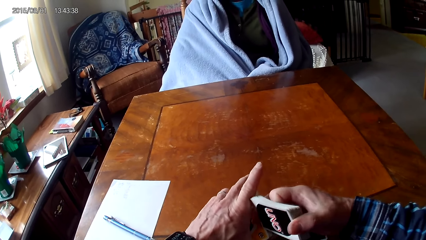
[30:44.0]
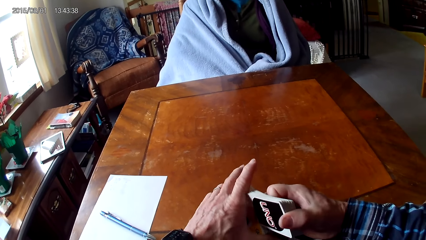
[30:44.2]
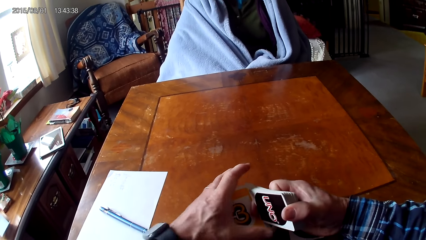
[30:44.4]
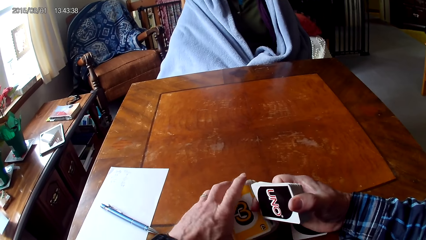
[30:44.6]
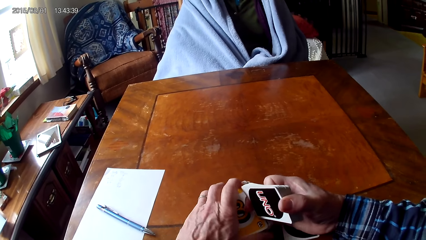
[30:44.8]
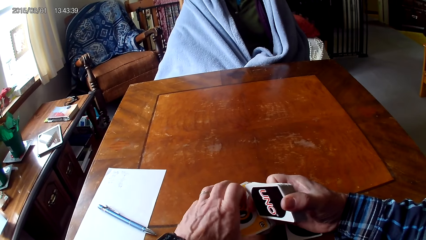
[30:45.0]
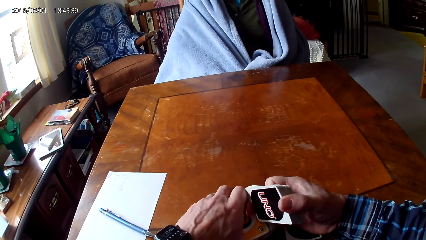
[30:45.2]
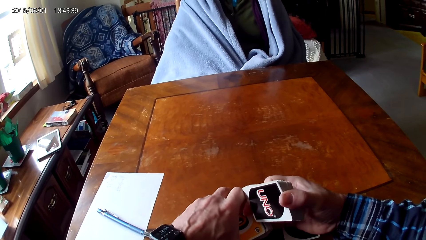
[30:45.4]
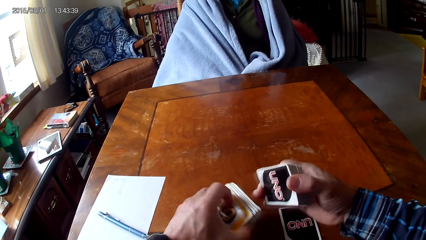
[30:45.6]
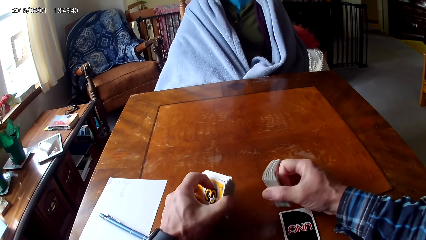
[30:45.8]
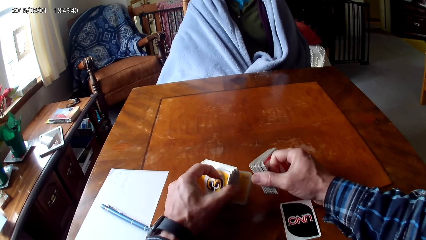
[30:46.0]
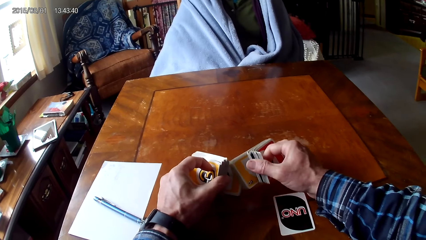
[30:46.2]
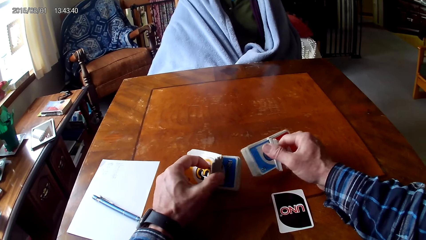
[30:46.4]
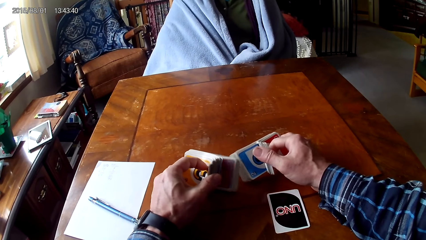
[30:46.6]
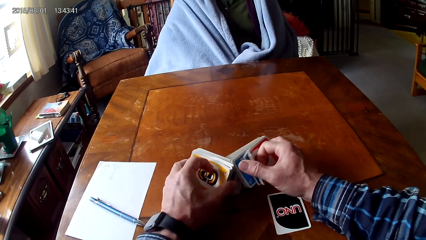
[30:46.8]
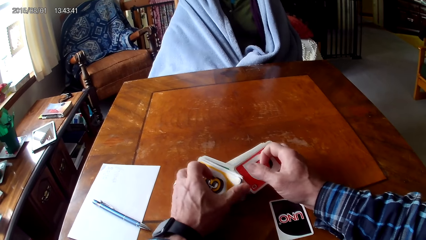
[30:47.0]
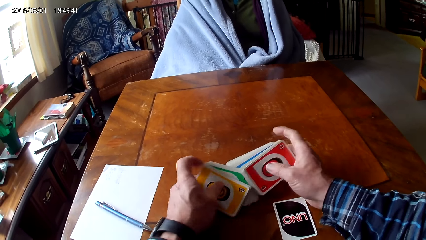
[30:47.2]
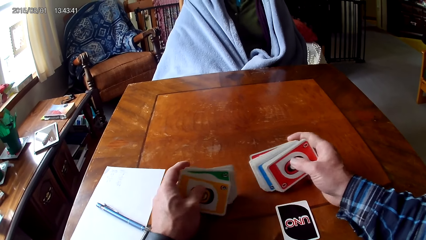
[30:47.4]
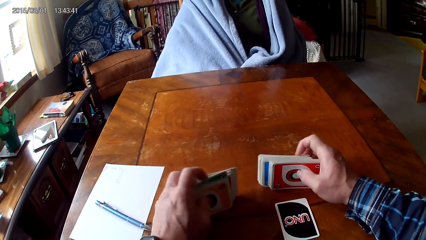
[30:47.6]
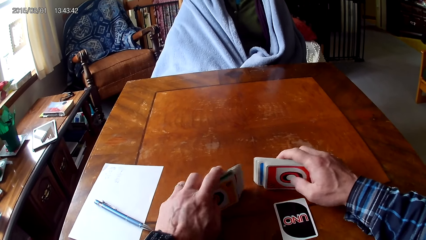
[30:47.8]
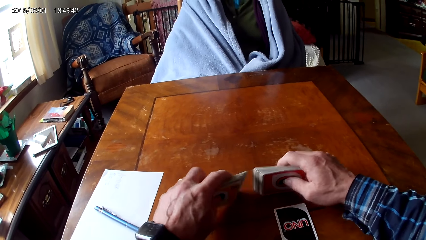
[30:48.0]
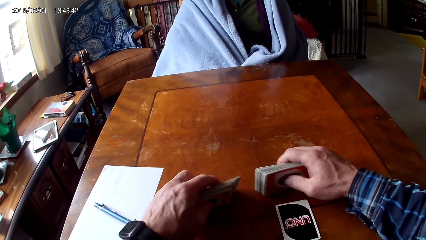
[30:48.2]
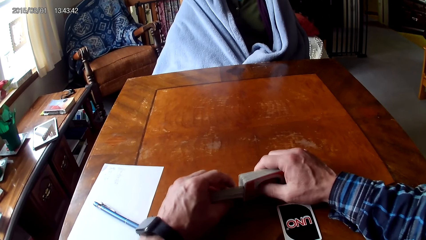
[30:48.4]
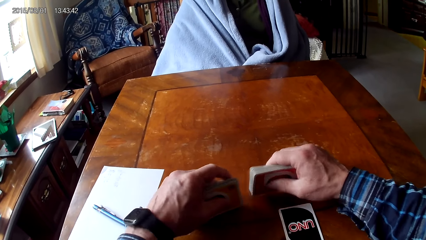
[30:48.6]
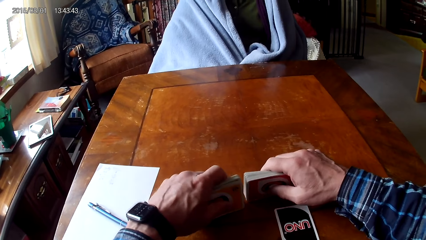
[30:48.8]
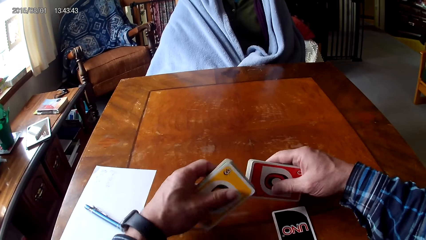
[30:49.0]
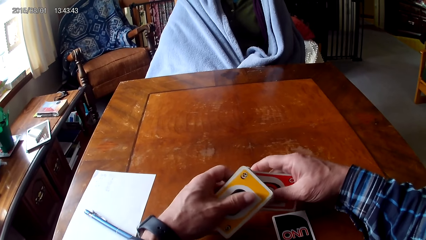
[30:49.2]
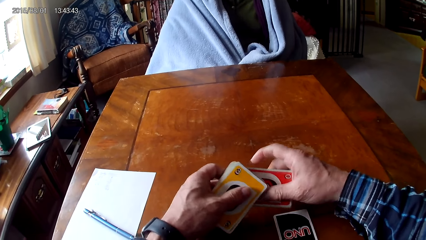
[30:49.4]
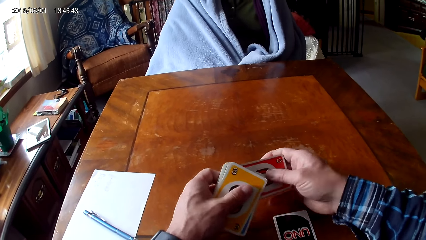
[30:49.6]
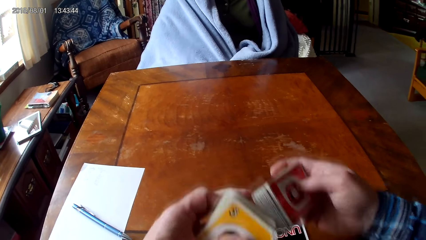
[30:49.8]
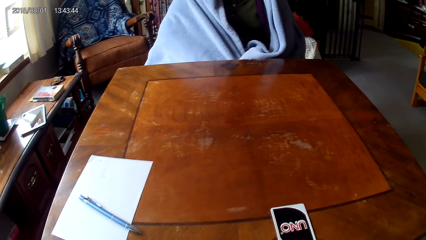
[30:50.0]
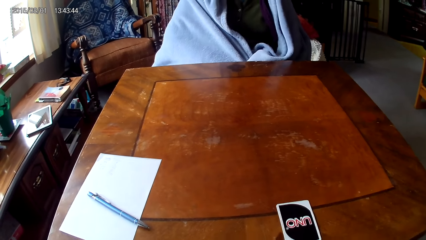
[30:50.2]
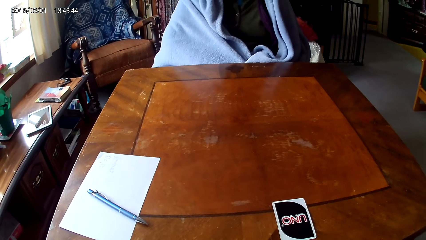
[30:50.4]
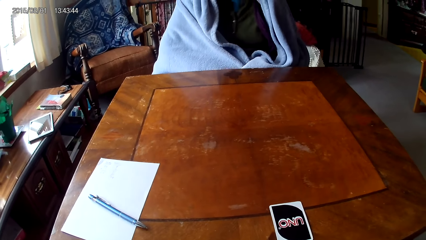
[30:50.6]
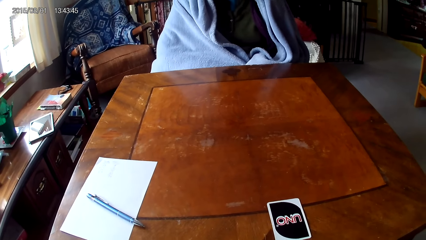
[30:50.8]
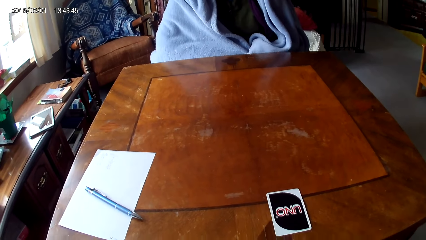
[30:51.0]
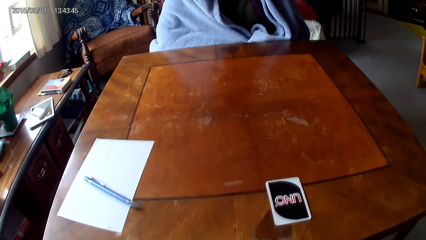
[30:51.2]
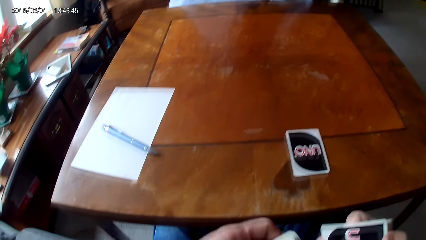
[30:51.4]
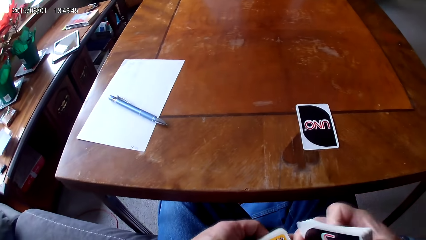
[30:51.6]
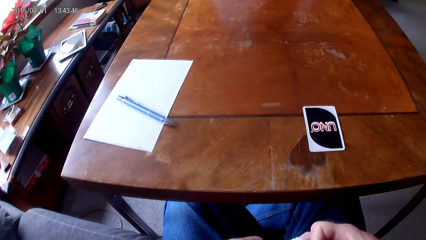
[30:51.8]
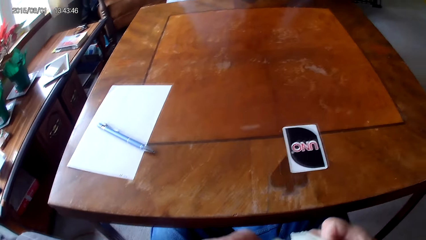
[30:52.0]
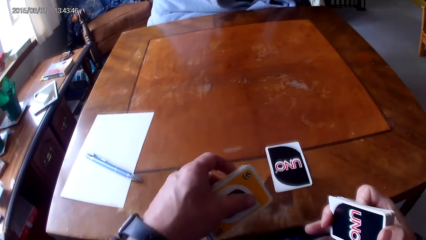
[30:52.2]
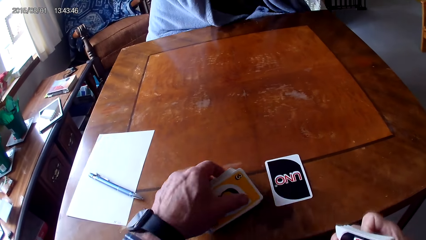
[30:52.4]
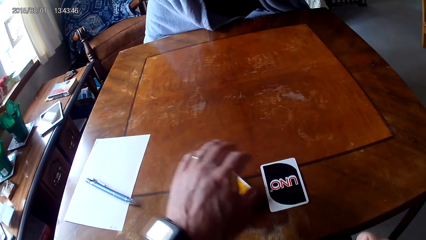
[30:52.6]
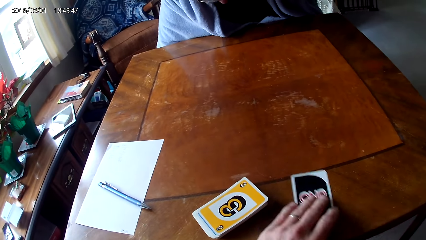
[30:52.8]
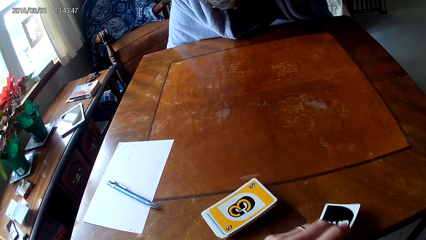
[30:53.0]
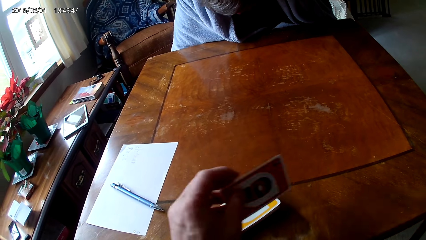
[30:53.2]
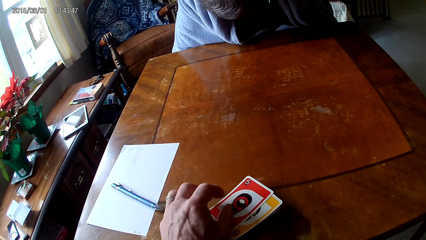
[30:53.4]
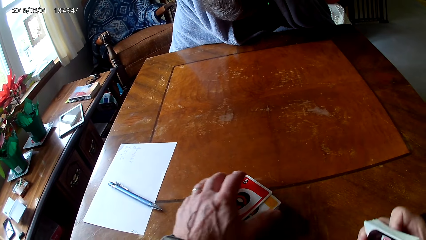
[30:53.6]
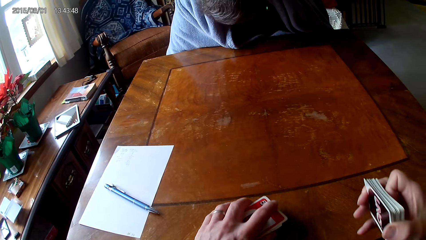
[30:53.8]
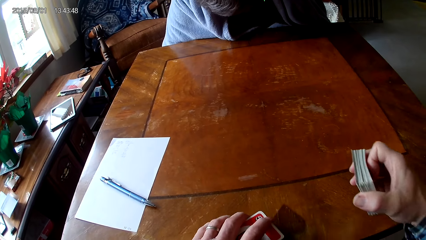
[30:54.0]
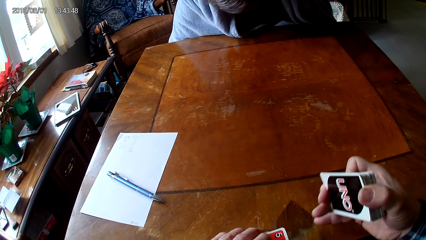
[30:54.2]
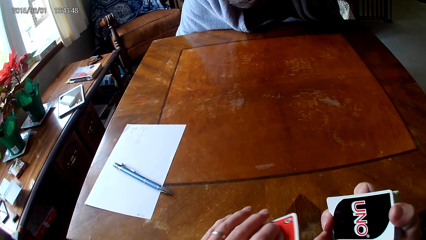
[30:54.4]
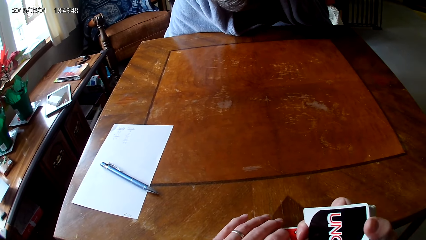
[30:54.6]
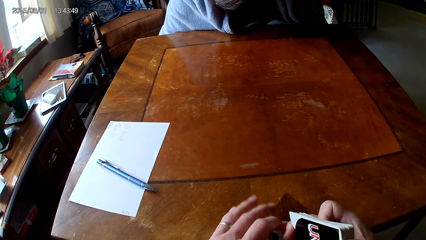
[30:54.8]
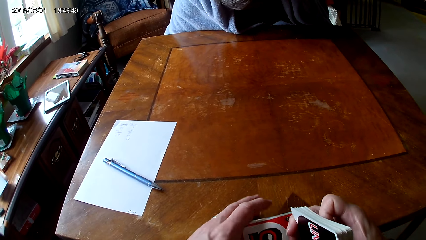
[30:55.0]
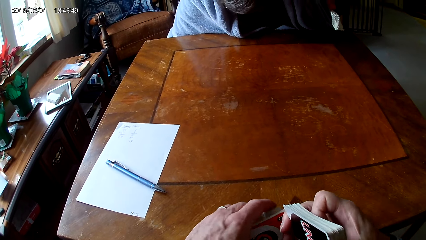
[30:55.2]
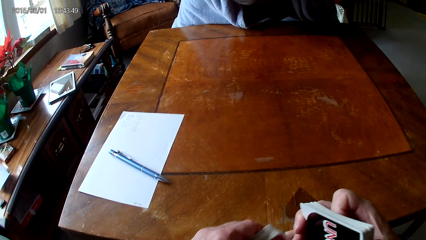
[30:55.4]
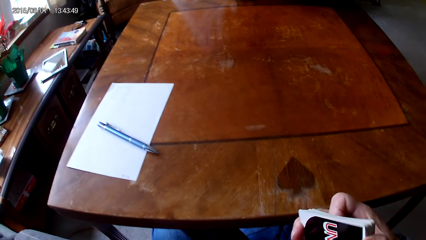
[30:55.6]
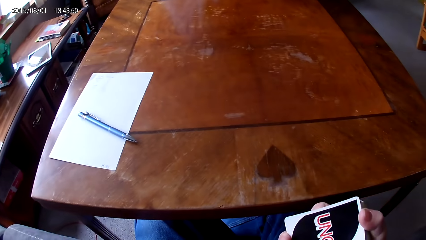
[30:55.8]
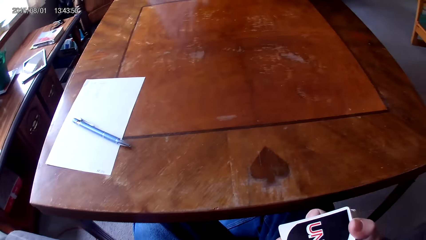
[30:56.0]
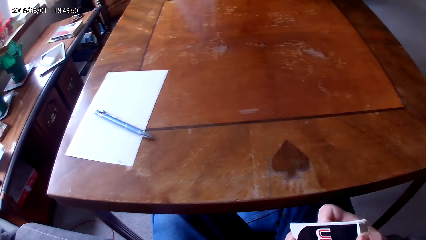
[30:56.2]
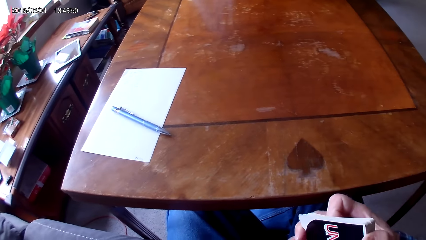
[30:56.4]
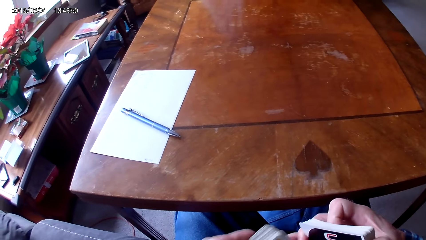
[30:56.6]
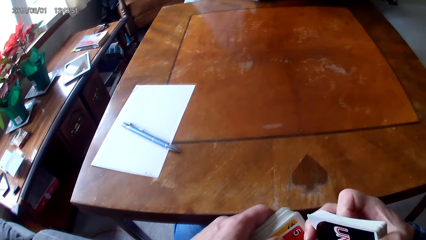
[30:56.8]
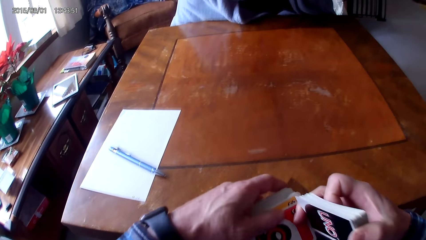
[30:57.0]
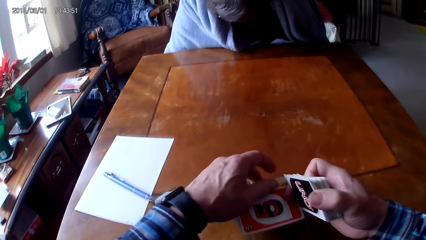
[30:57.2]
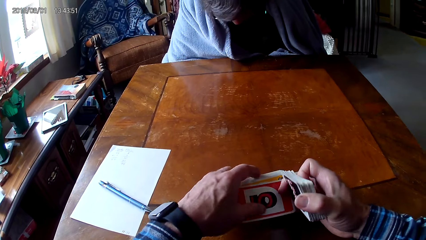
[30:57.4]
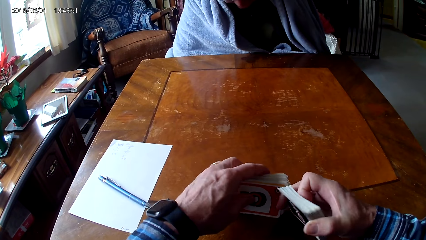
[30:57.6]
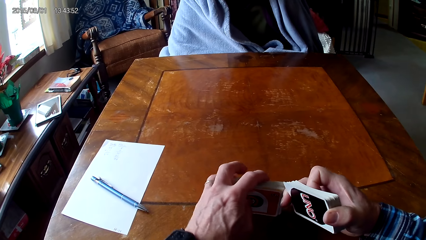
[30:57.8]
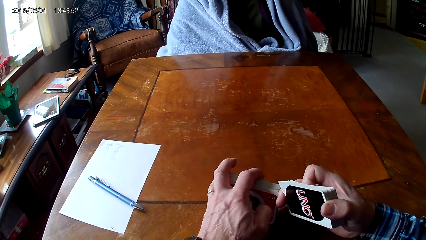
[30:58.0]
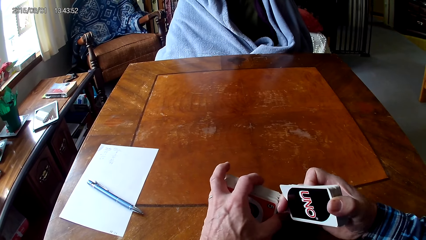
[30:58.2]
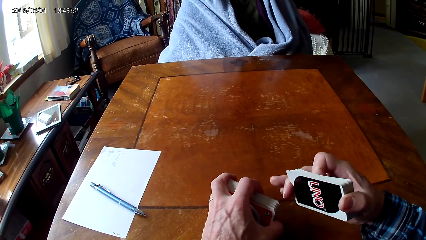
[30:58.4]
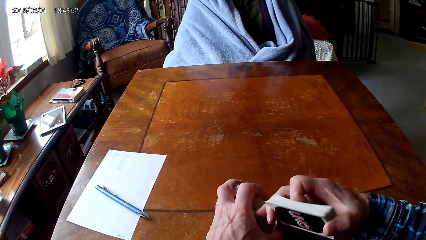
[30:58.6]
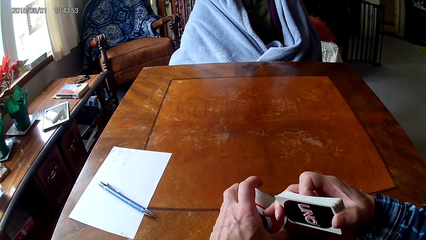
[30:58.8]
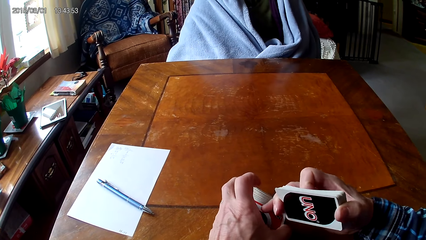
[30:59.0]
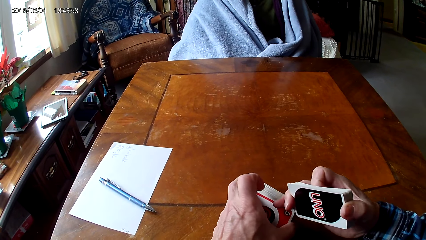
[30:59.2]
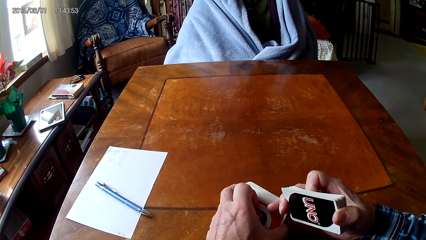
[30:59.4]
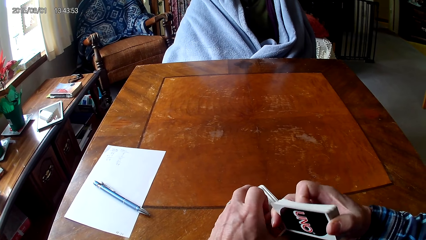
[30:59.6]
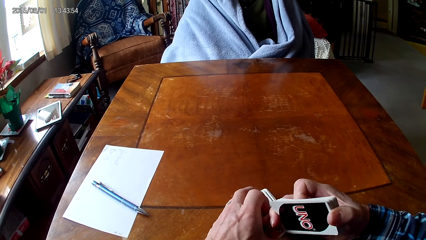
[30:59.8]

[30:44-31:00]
The camera wearer puts cards on a table. They sort the cards on the table with hands. They move the cards on the table. They pick up the cards with hands. They put the cards on the table. They pick up a card. They put the card on other cards. They pick up the cards on the table. They put the cards on the table.
